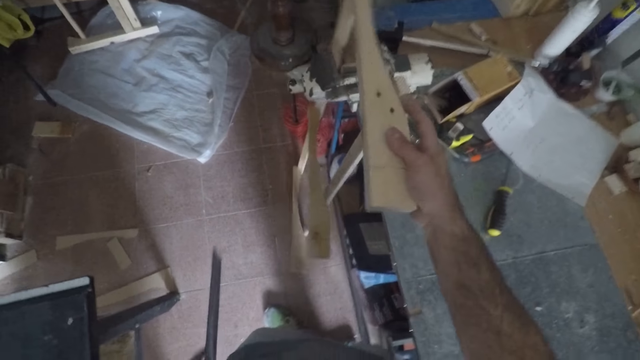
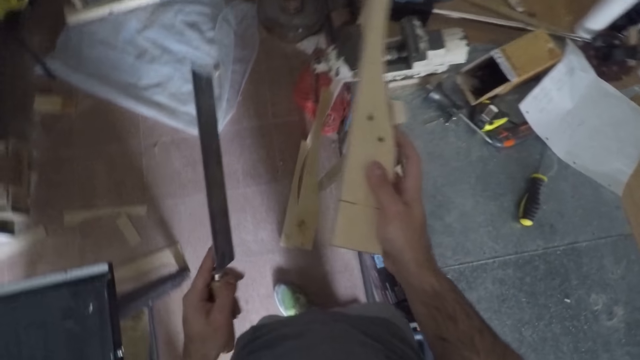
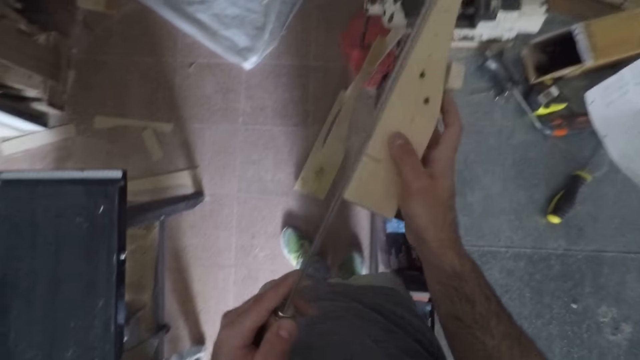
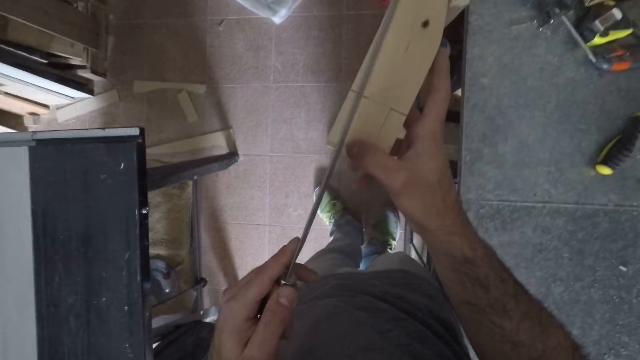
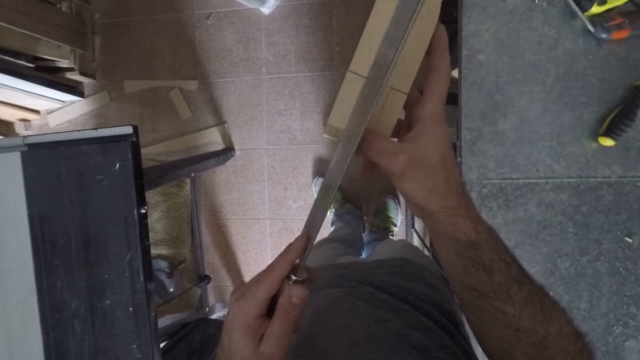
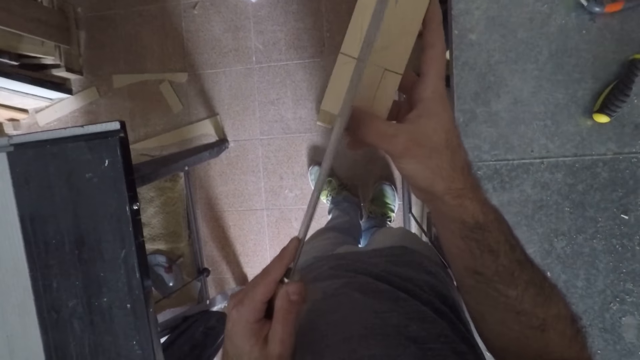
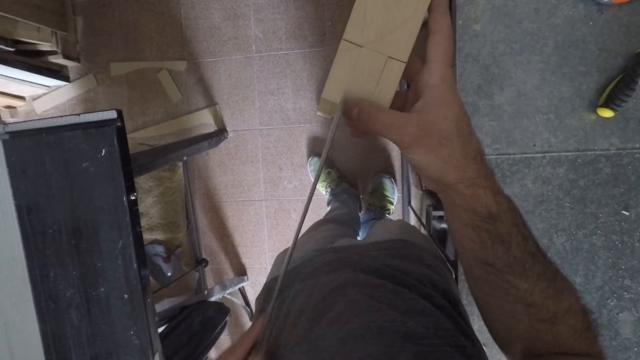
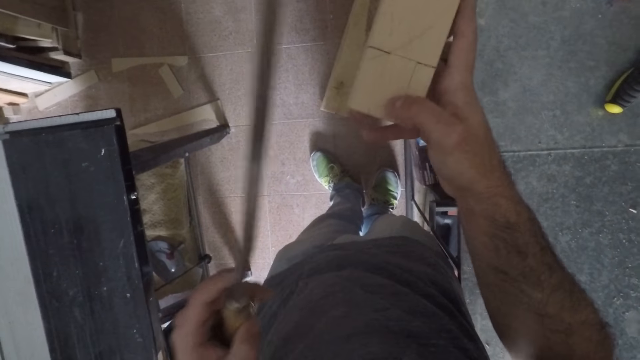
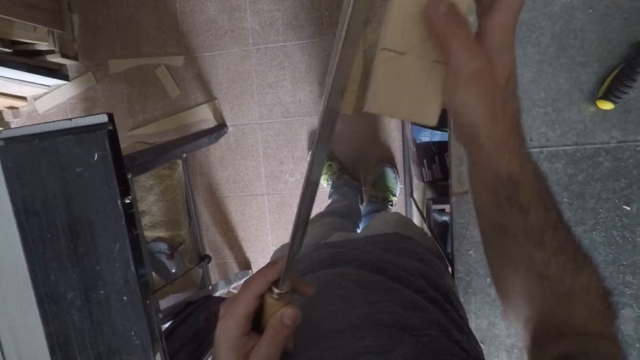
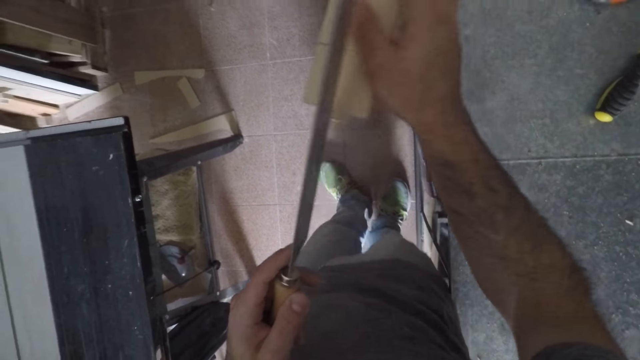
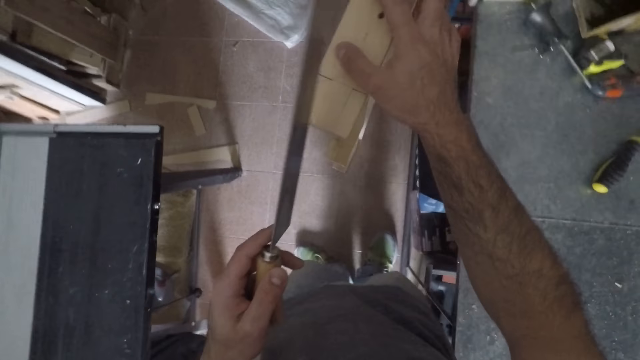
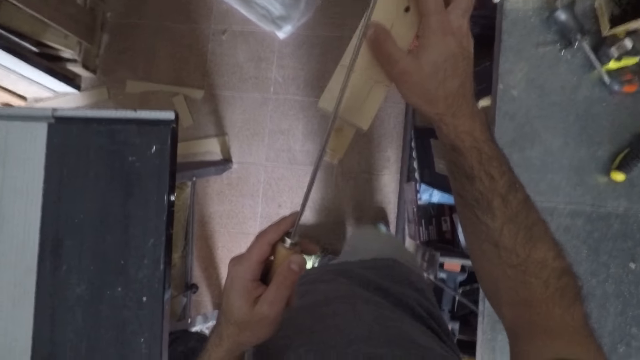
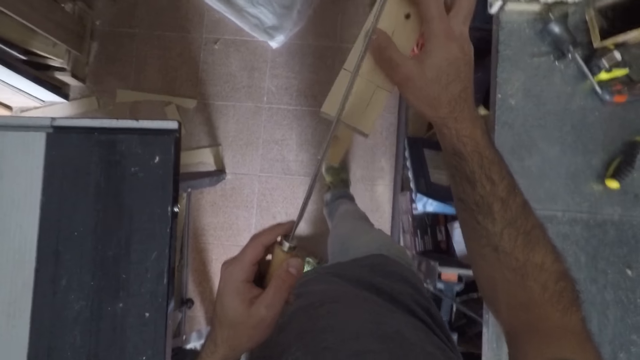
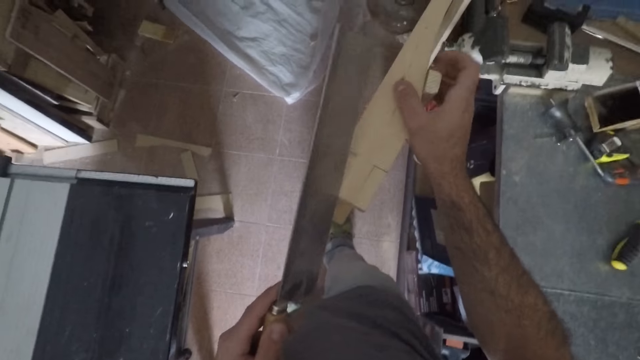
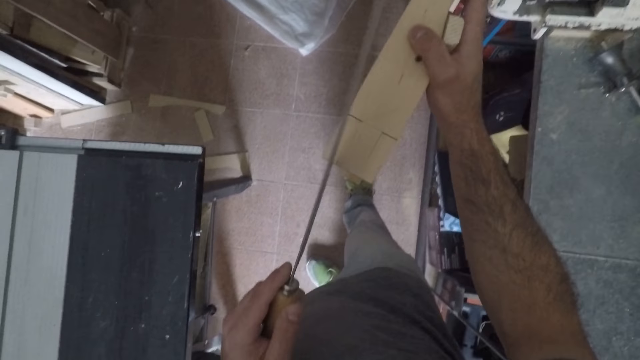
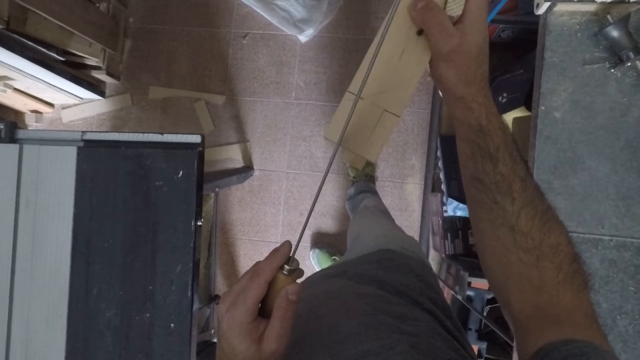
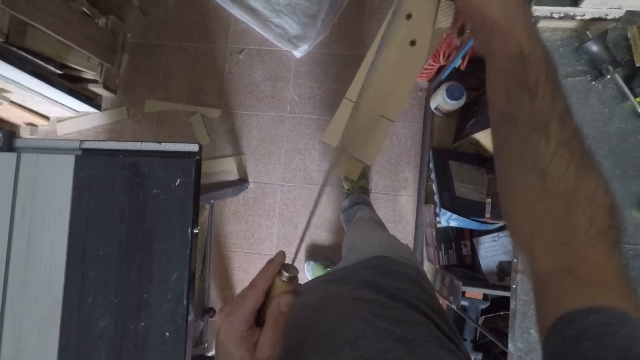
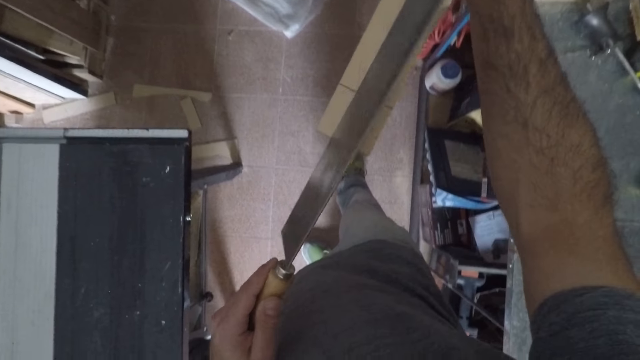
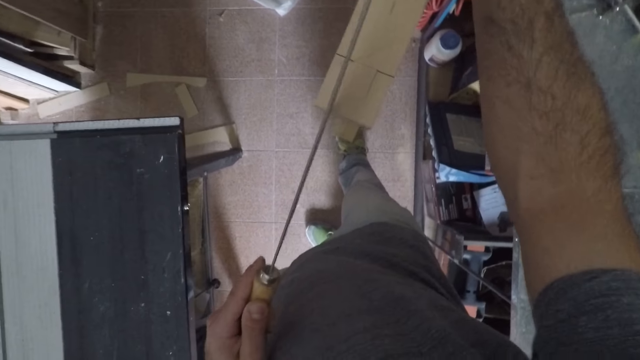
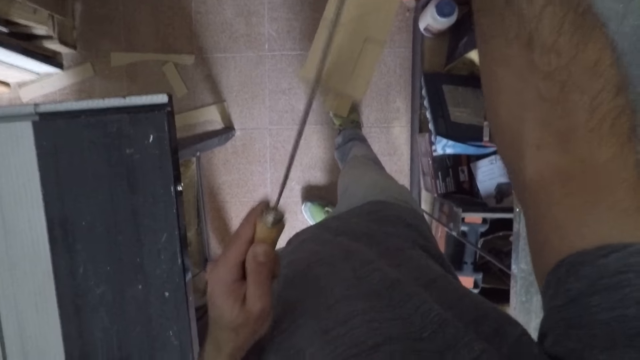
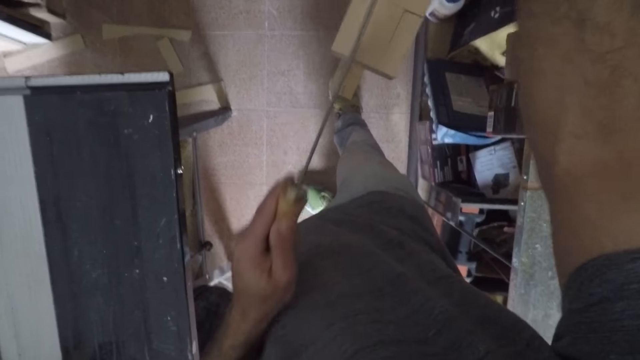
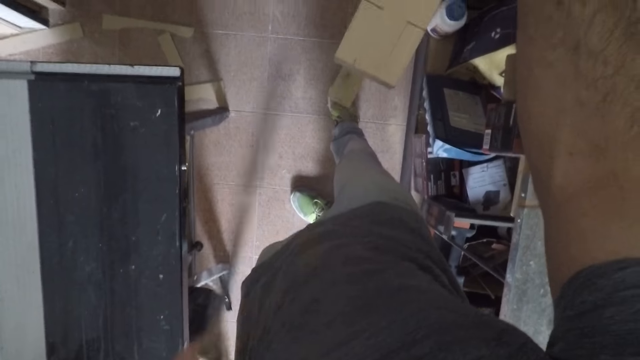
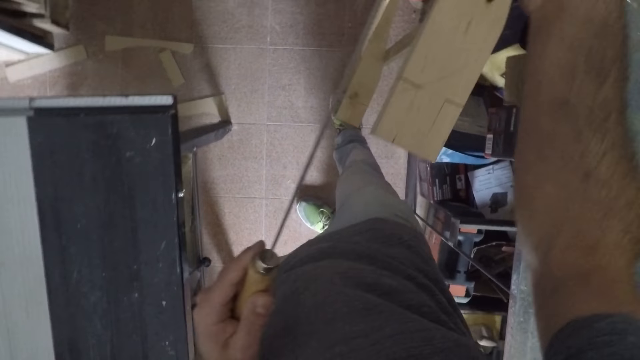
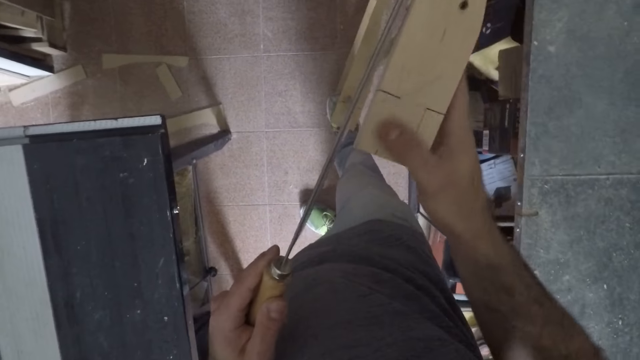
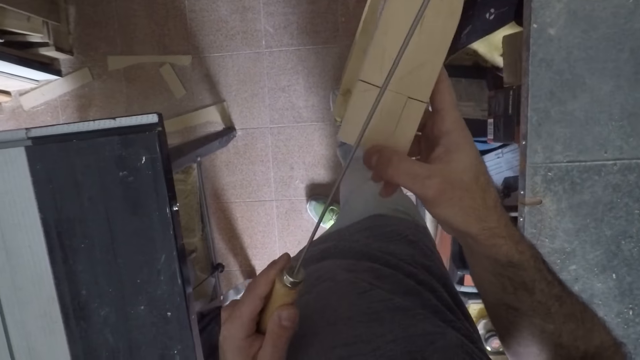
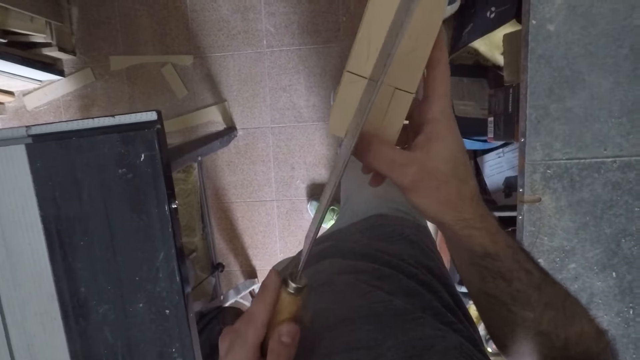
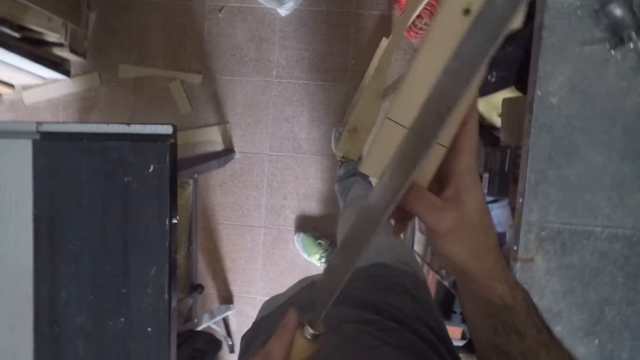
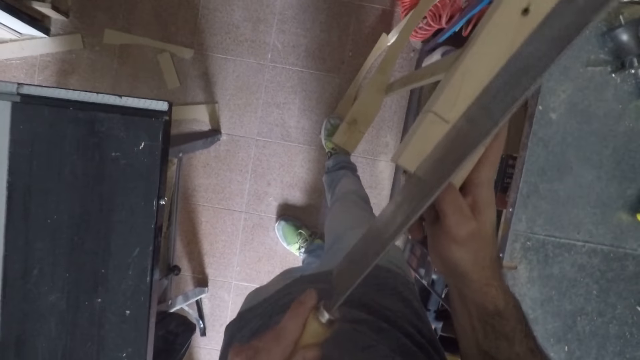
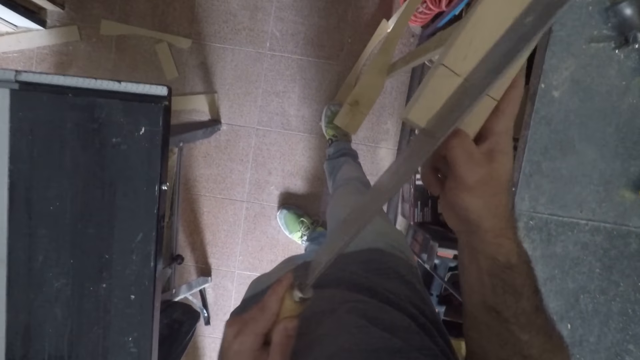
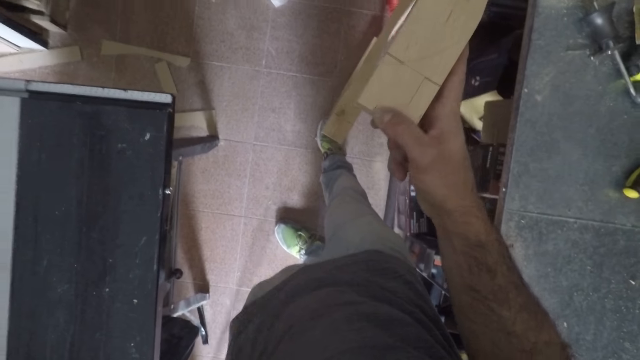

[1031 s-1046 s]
The camera wearer adjusts the furniture with his right hand. He places the hand saw on the furniture. He saws slightly with his left hand. He marks the furniture with the hand saw. He adjusts his right hand on the furniture. He marks the furniture with the hand saw. He saws slightly. He adjusts his right hand on the furniture. He marks the furniture with the hand saw.

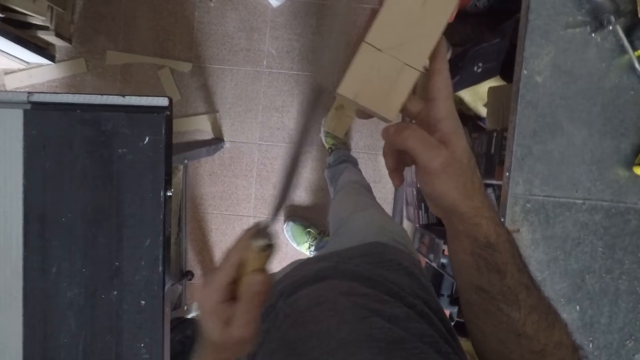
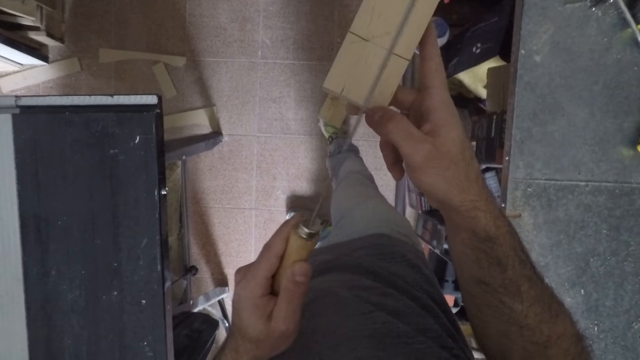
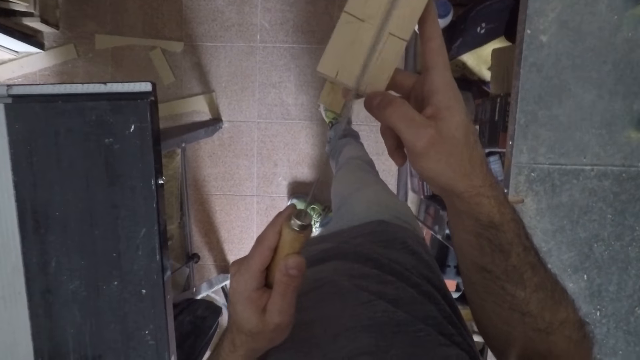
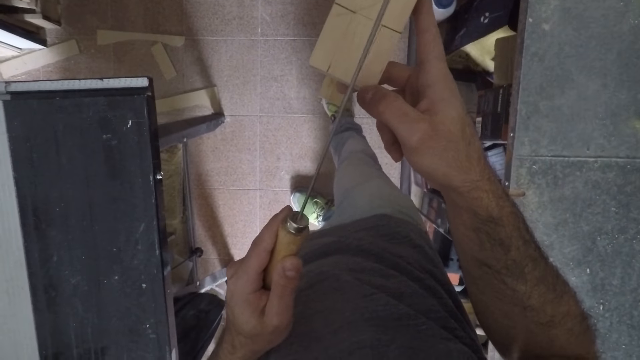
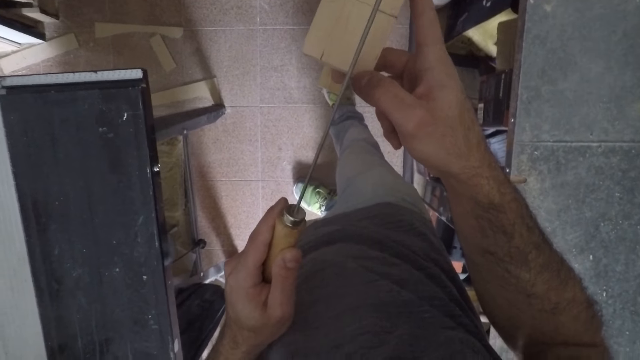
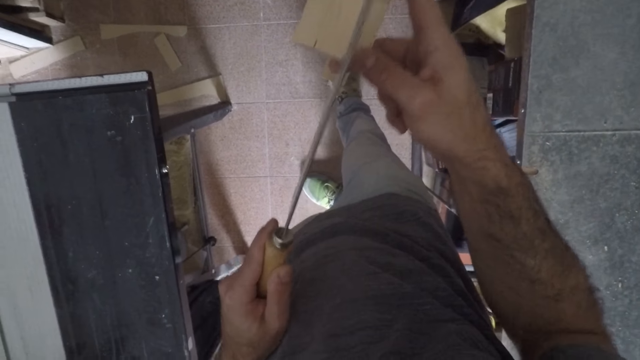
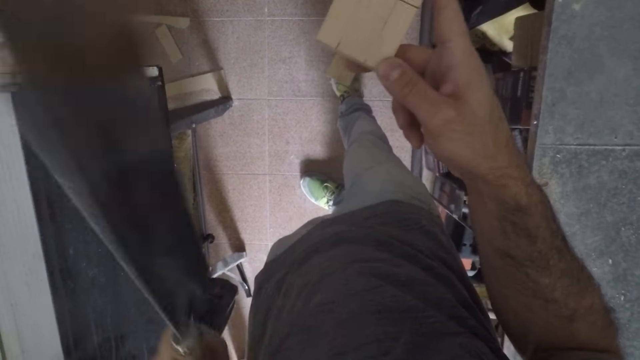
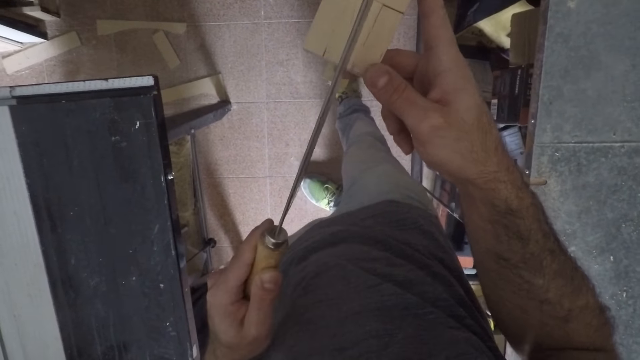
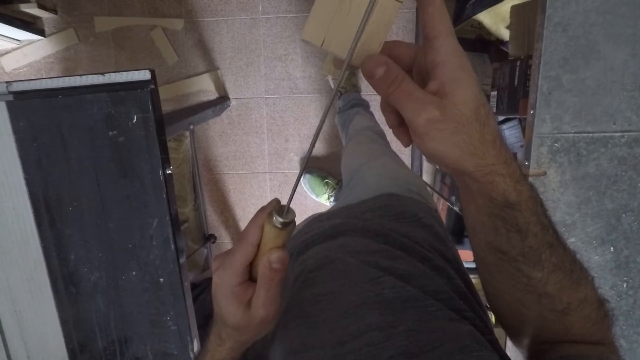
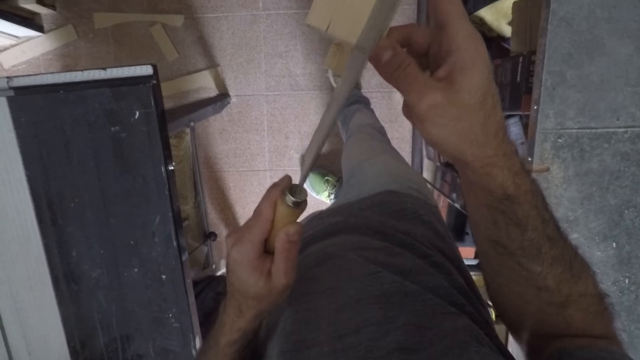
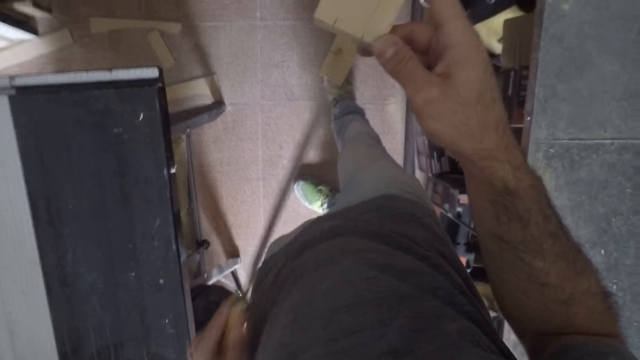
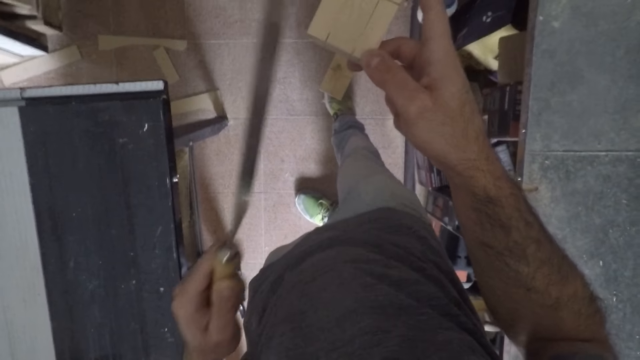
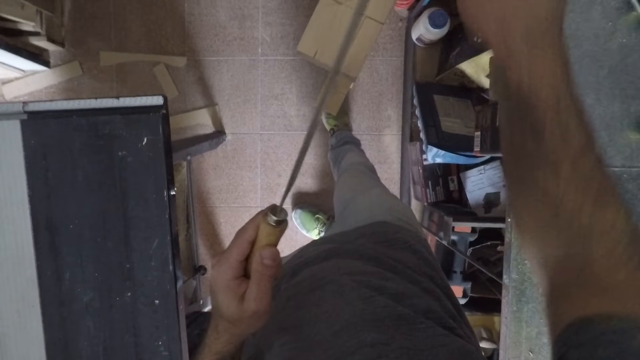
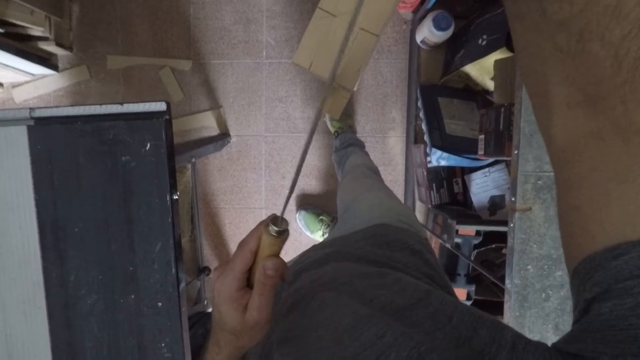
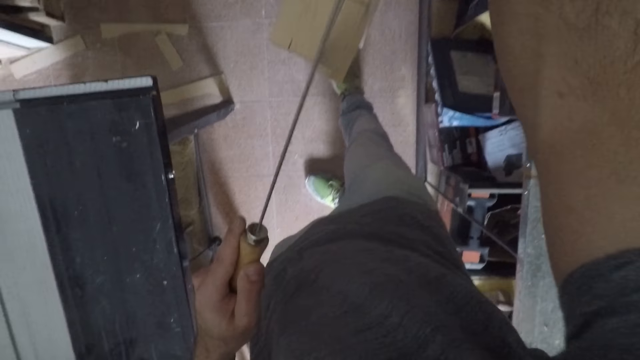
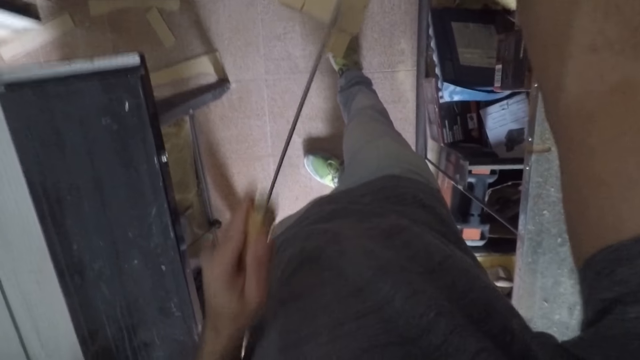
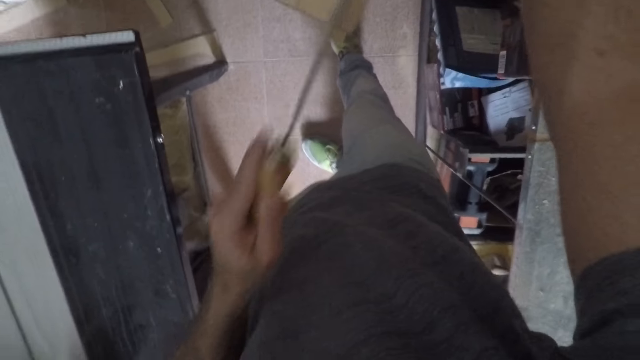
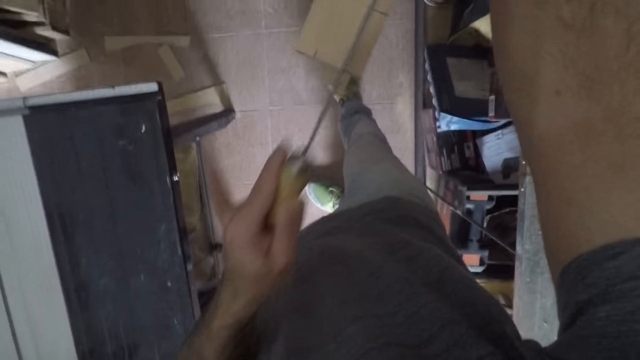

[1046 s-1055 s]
The camera wearer places the hand saw on the furniture. He marks the furniture with the hand saw. He adjusts his right hand on the furniture. He cuts the furniture with the hand saw with his left hand.
